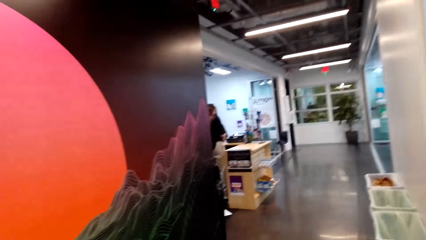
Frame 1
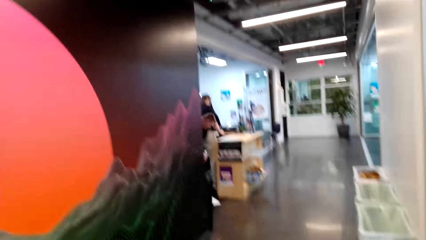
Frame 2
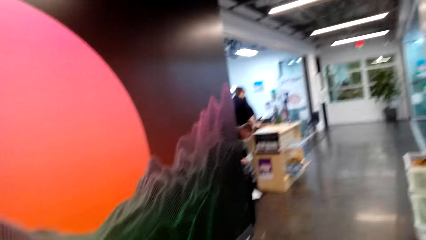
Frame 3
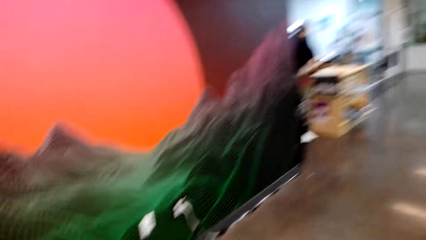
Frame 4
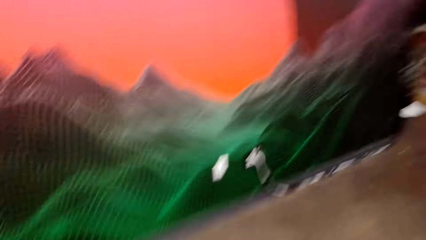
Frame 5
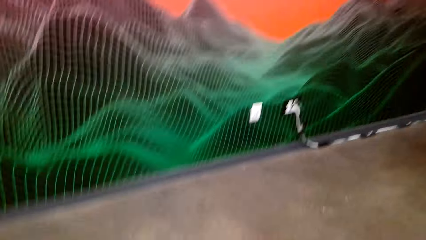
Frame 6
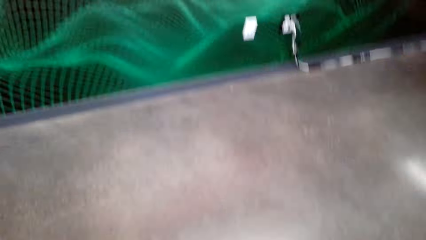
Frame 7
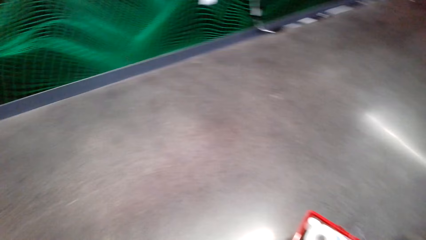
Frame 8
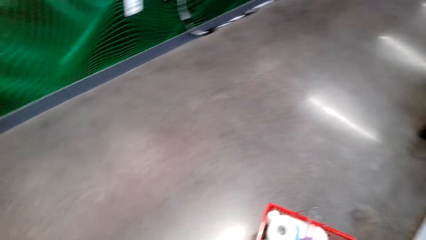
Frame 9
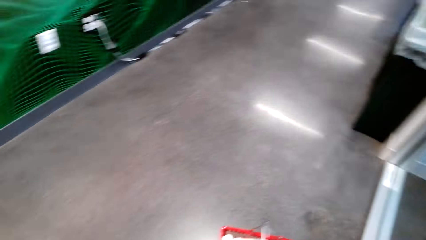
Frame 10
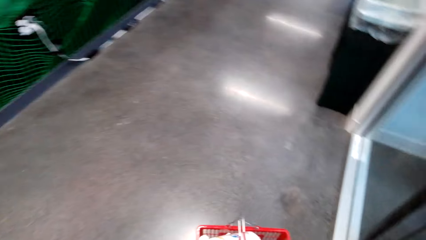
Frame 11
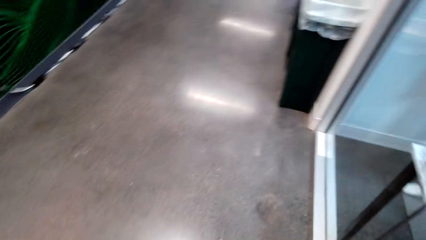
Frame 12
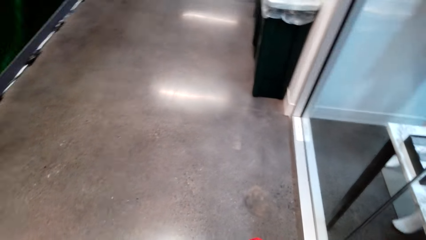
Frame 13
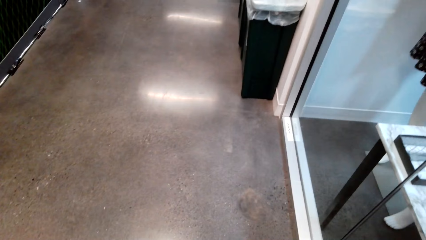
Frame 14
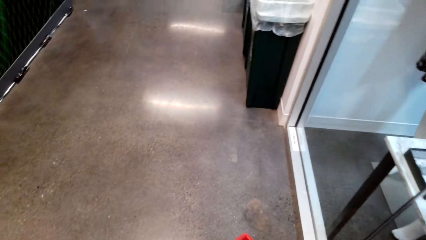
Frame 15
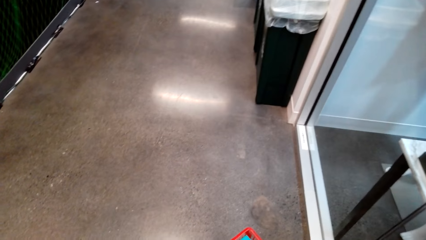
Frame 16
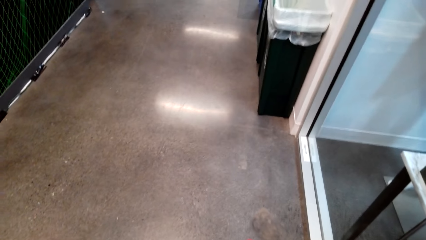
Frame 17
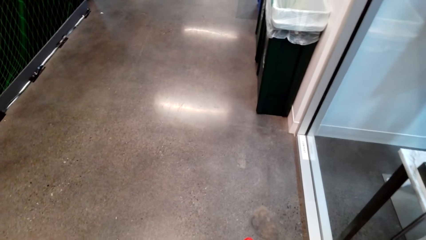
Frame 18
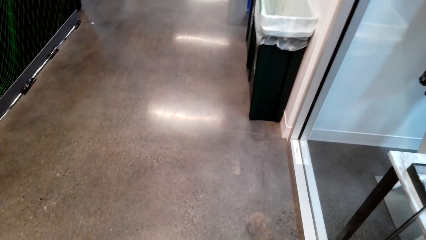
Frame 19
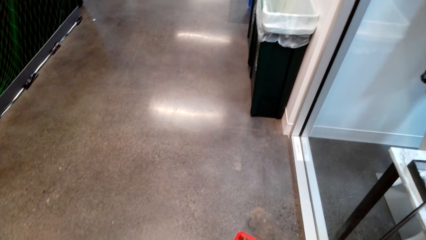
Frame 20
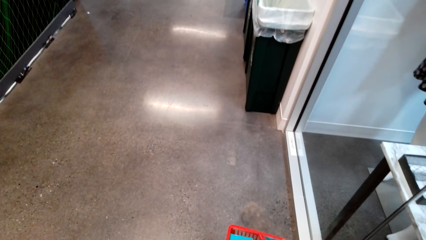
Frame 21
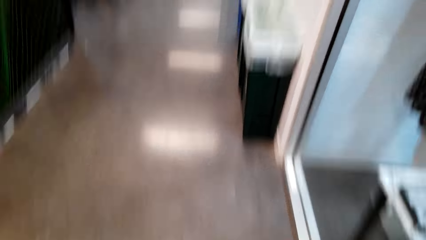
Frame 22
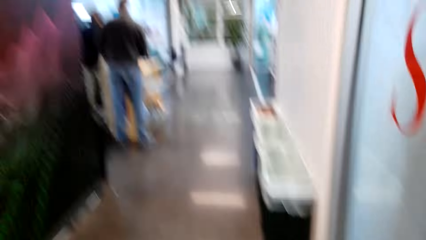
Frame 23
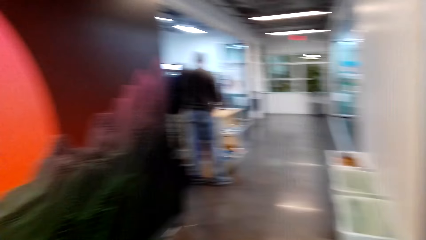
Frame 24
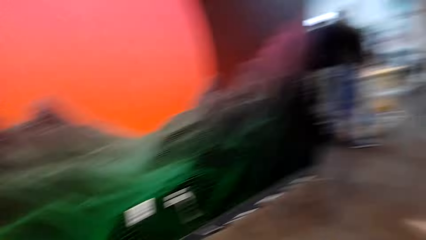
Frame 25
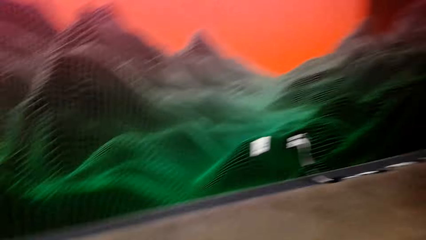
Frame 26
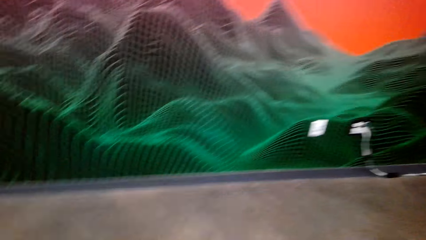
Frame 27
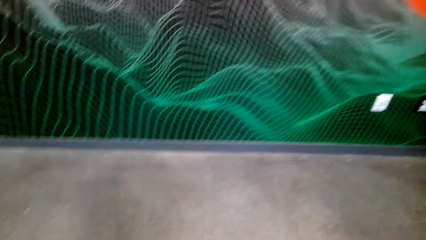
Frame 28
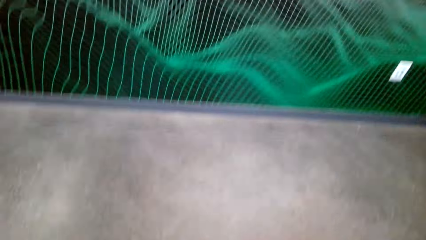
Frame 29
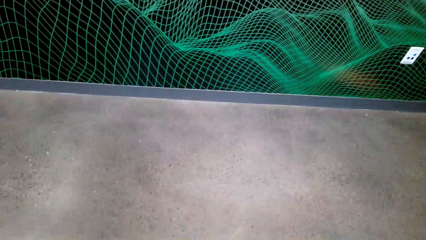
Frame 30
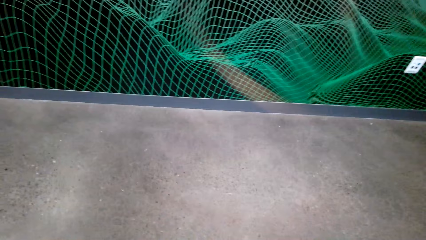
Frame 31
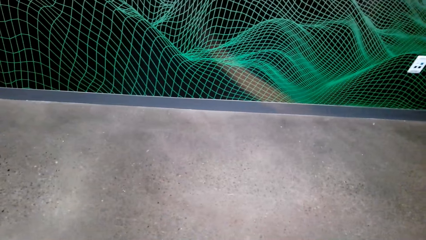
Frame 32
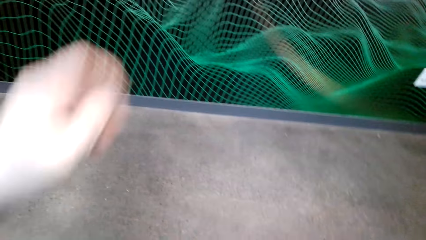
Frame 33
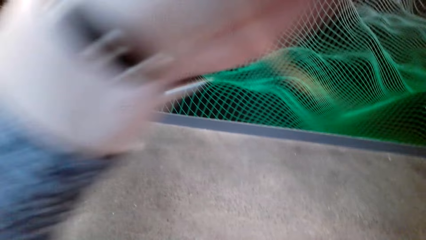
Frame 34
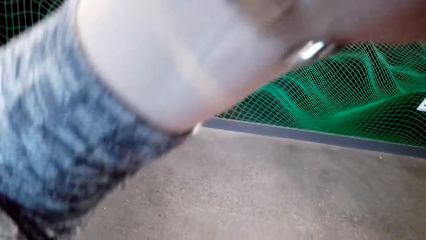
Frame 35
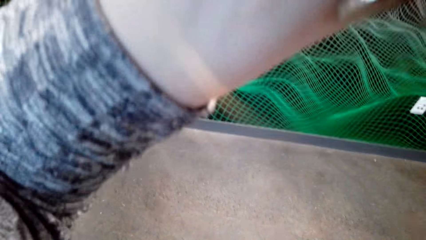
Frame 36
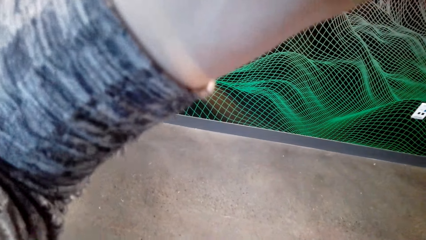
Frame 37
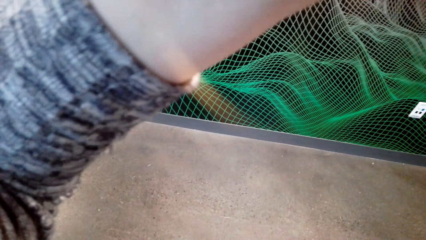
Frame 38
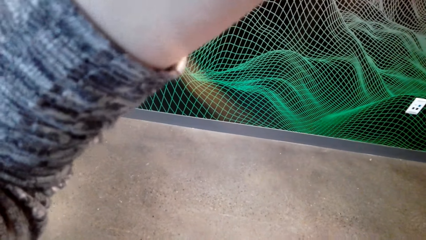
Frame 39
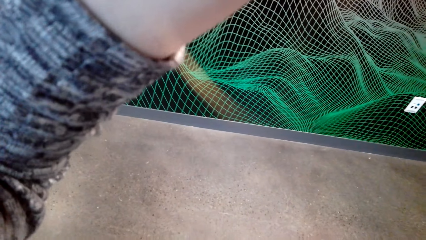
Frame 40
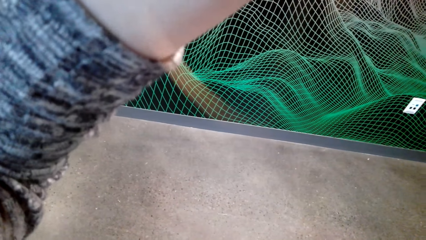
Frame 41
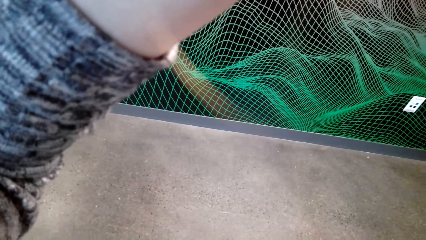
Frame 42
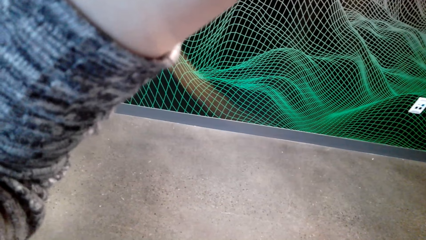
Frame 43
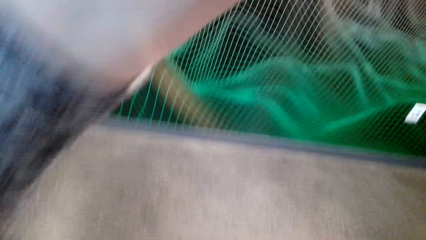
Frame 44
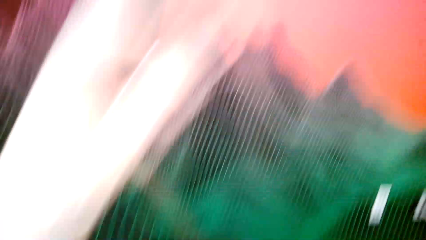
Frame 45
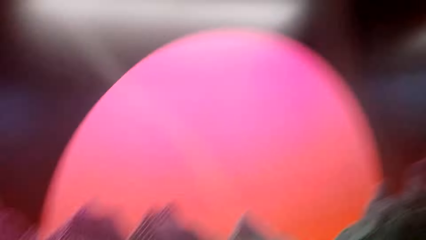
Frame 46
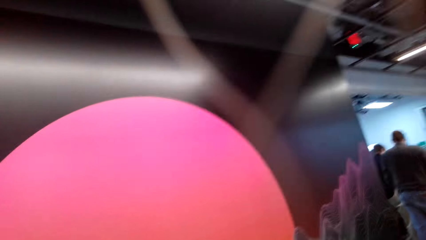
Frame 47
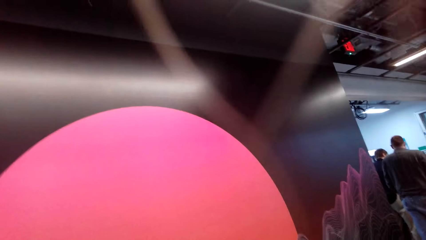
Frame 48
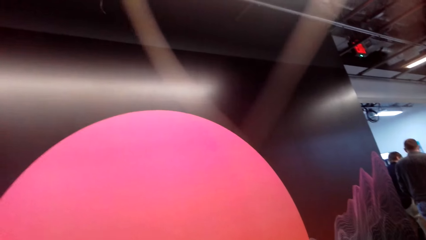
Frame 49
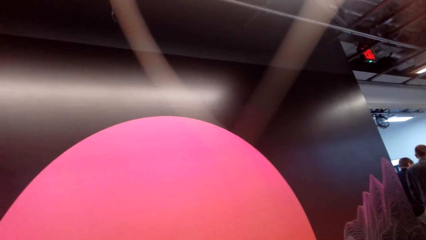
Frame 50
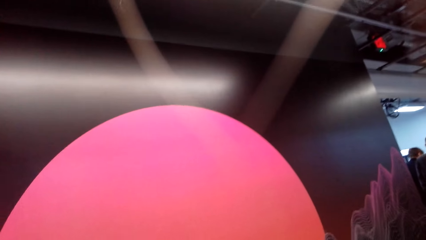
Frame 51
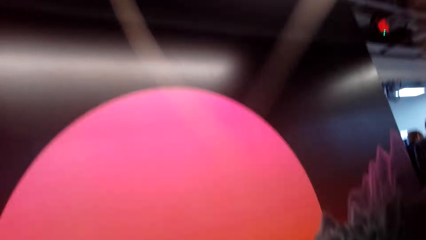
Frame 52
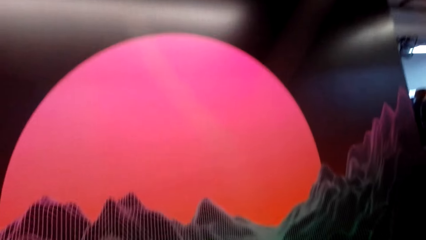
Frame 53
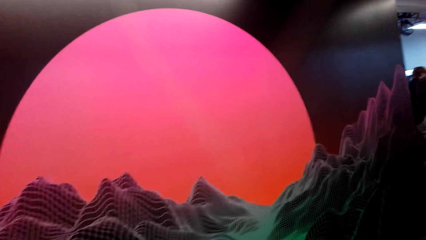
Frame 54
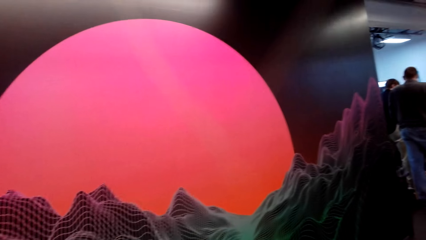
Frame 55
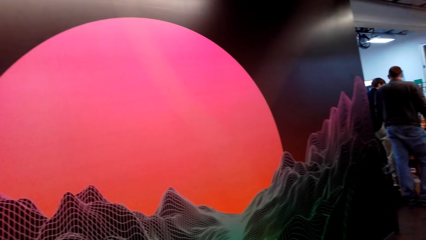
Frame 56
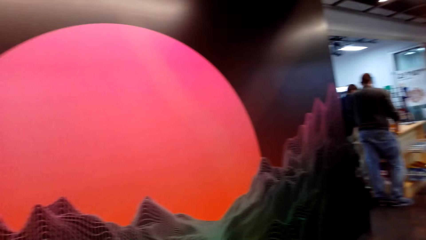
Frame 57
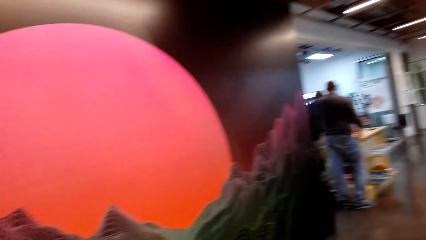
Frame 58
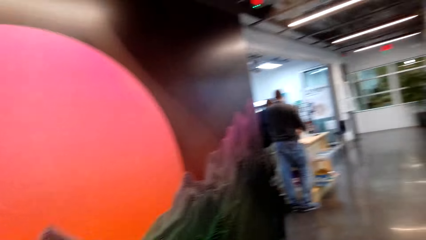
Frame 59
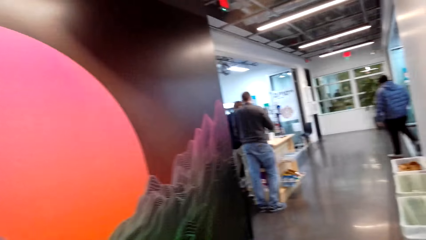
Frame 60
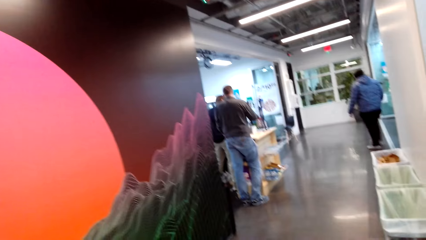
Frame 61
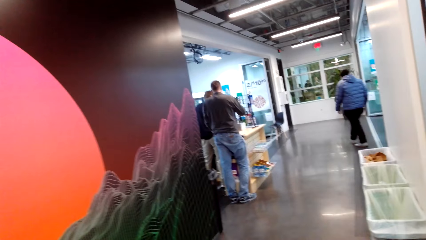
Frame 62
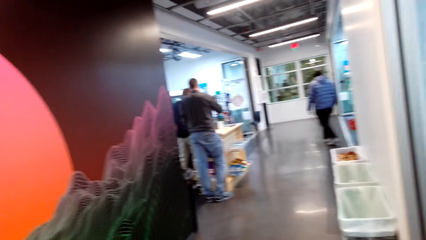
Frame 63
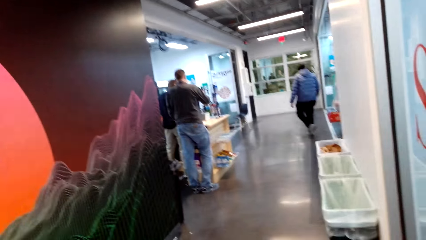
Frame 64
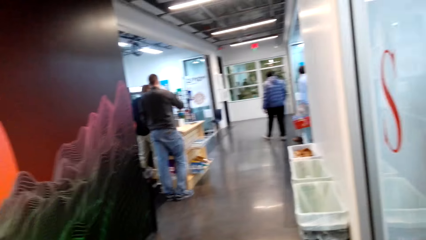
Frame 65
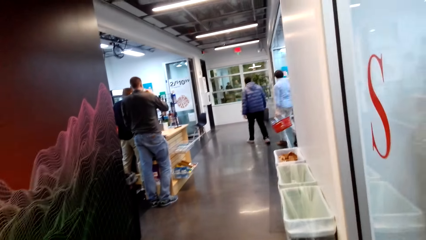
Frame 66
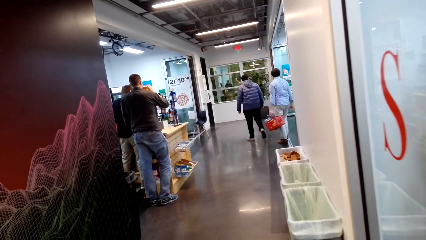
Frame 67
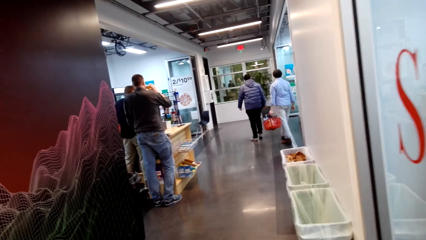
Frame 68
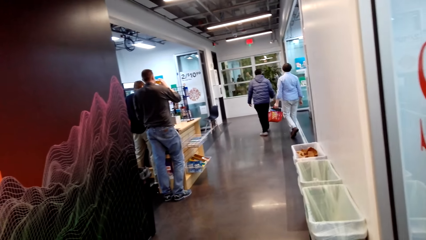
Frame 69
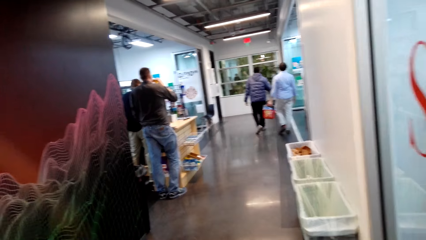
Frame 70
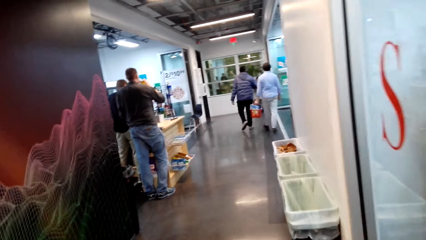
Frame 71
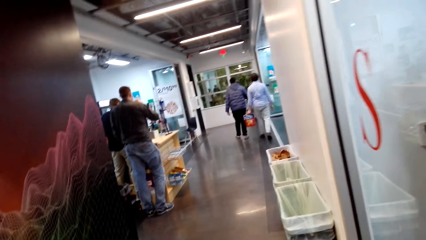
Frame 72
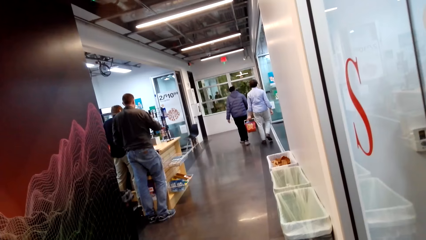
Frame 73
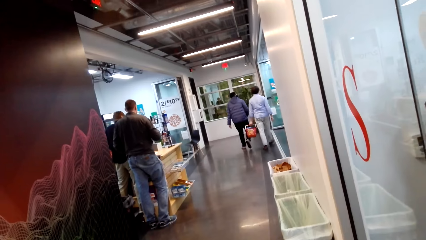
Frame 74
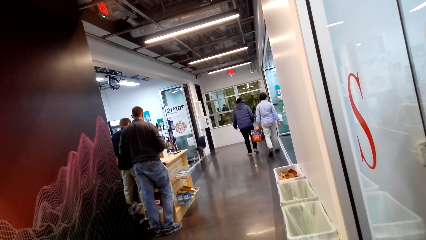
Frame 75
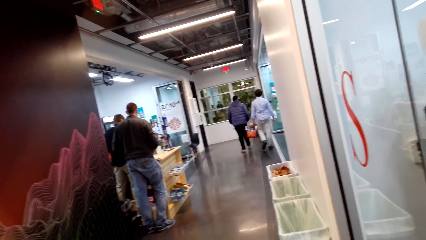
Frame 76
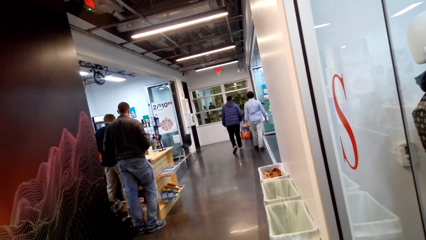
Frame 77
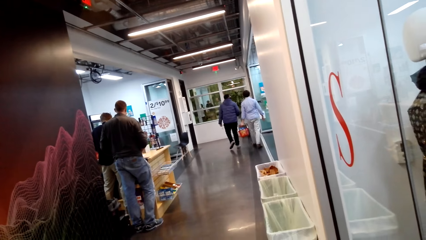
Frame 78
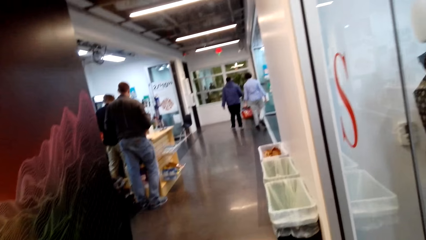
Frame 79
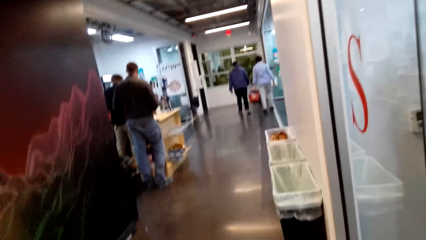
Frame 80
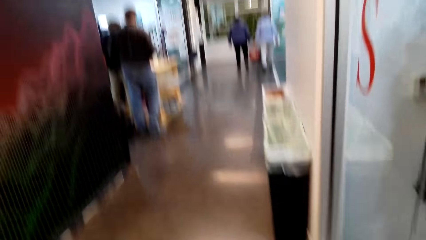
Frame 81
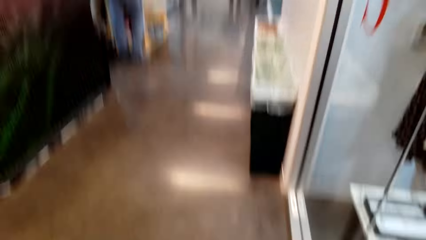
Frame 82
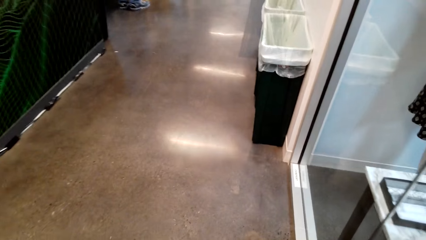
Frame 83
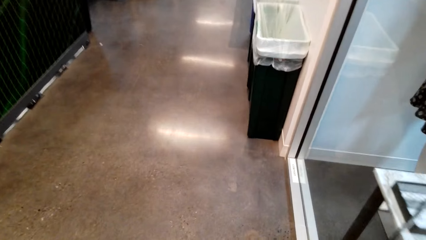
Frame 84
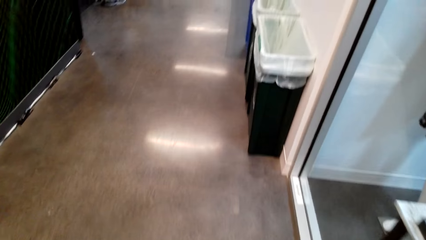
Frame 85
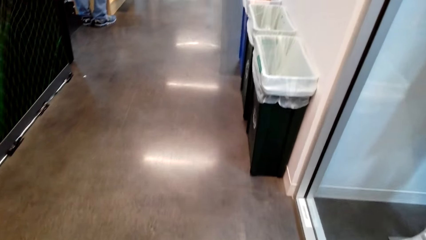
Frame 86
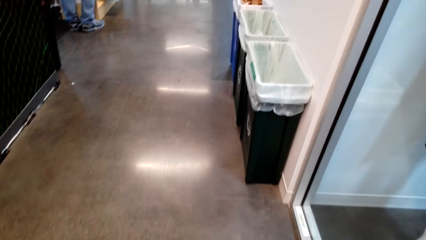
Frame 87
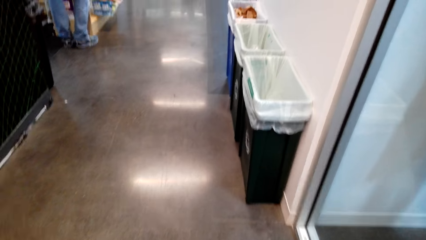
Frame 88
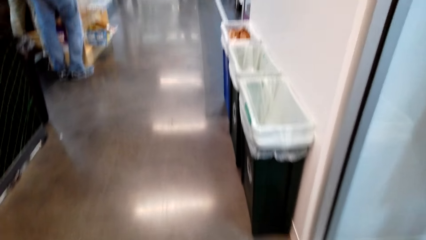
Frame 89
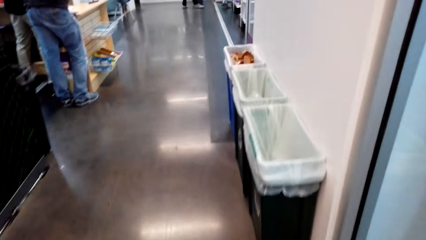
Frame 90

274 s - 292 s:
The camera wearer dials the phone. They stare around the shop. They talk over the phone. They look around. They walk around the shop.
